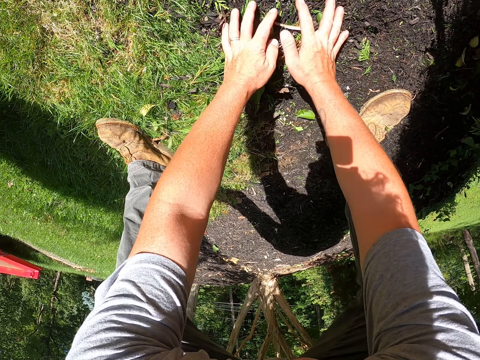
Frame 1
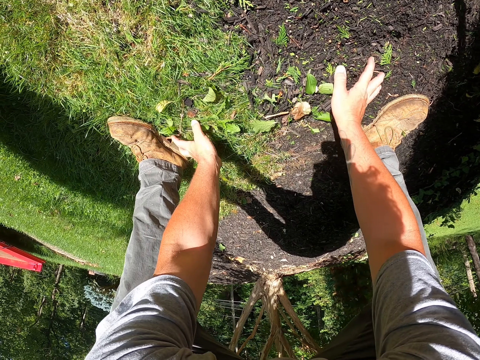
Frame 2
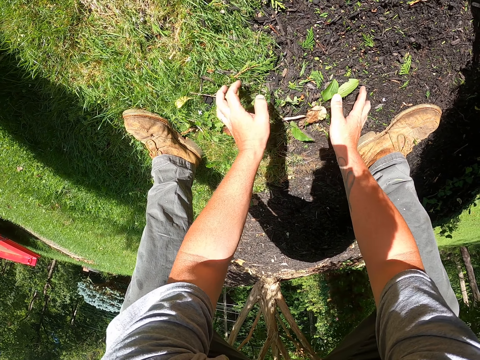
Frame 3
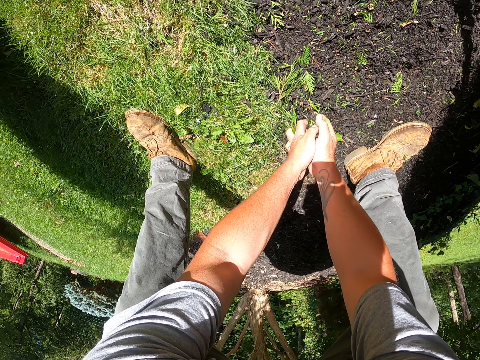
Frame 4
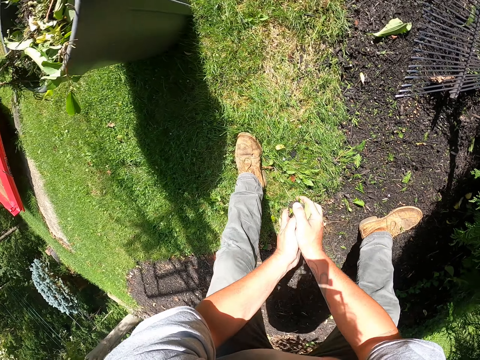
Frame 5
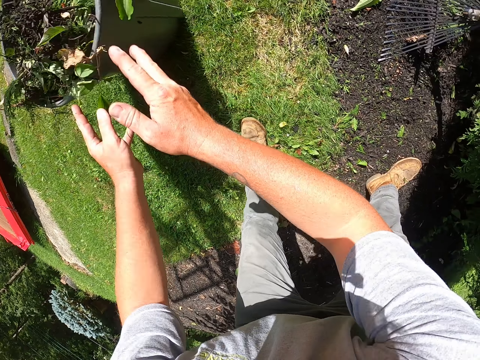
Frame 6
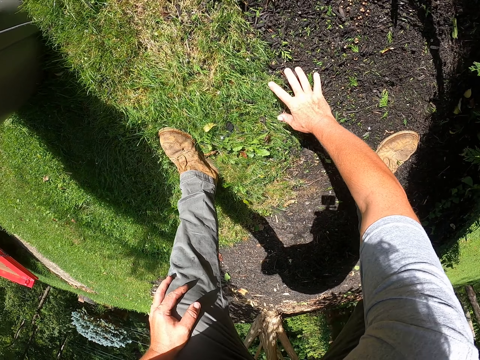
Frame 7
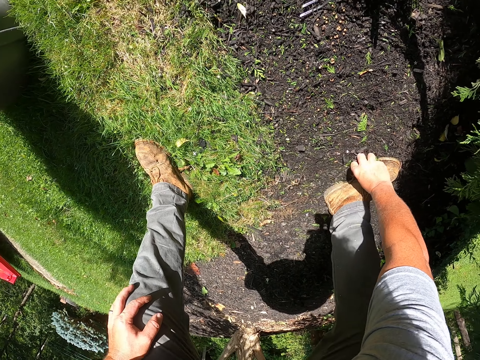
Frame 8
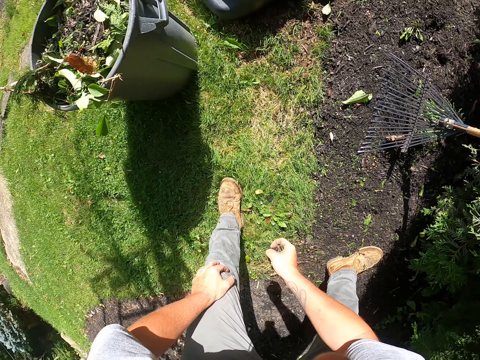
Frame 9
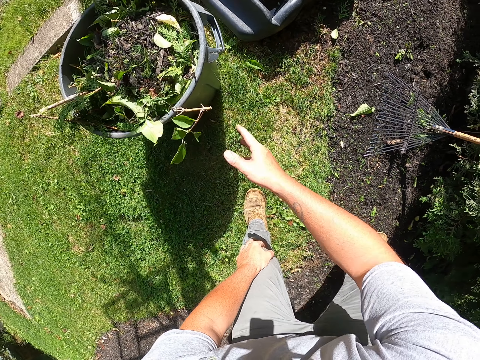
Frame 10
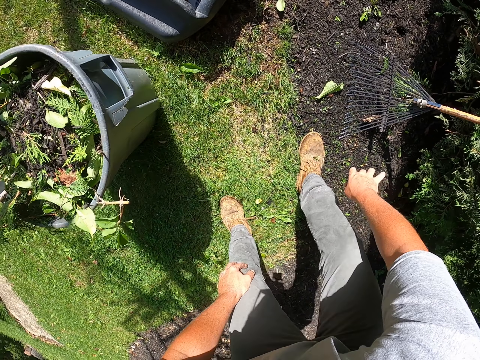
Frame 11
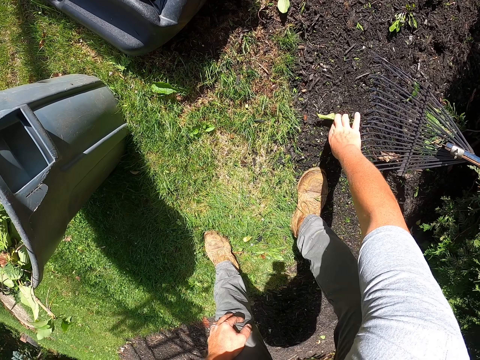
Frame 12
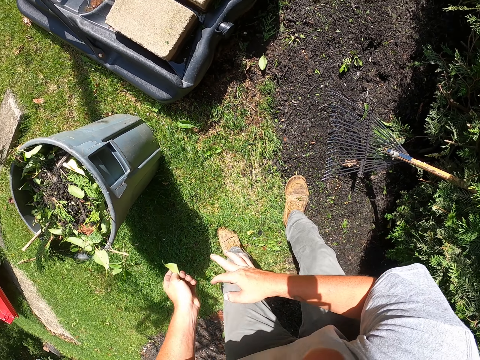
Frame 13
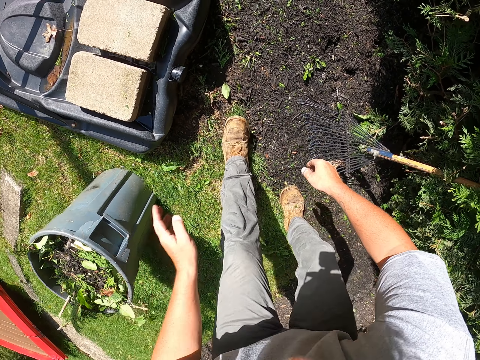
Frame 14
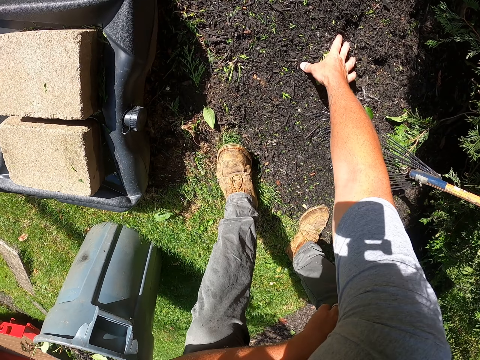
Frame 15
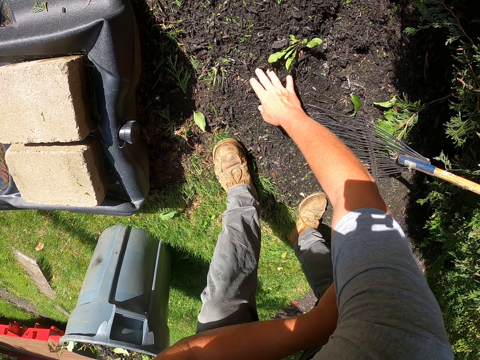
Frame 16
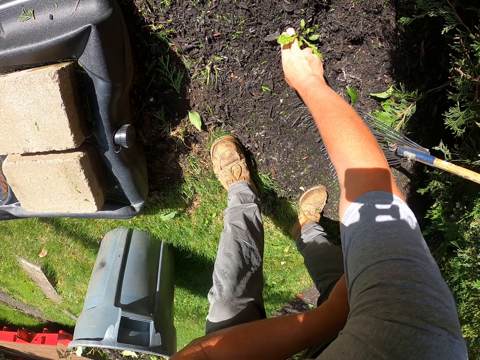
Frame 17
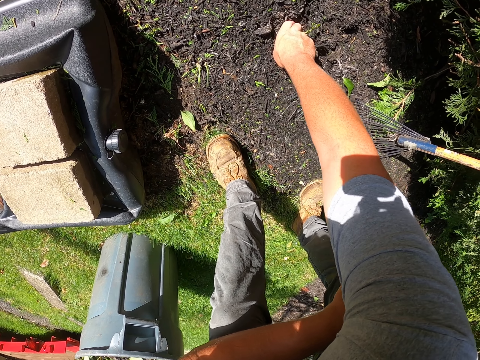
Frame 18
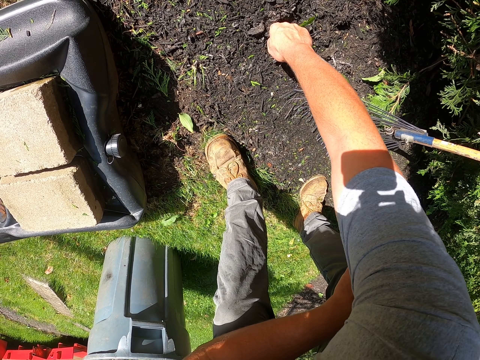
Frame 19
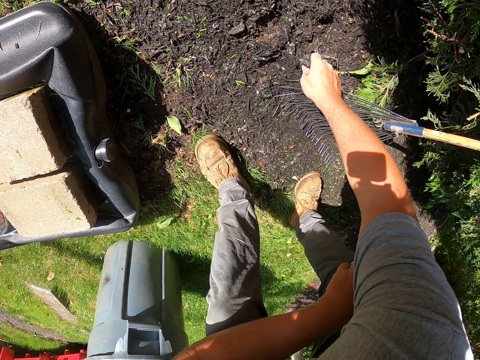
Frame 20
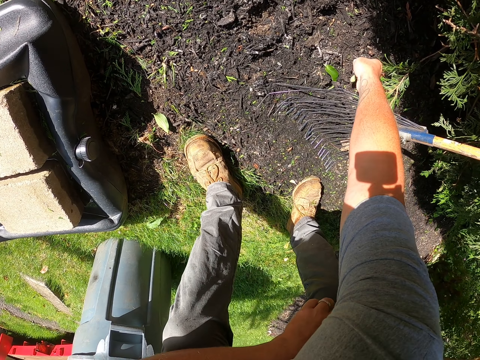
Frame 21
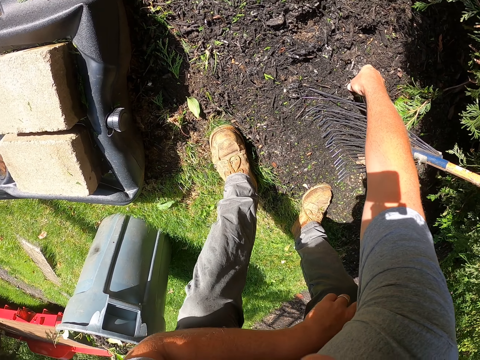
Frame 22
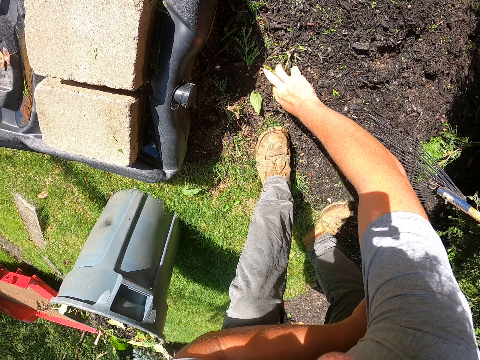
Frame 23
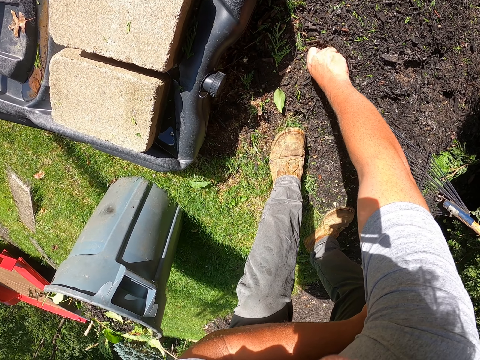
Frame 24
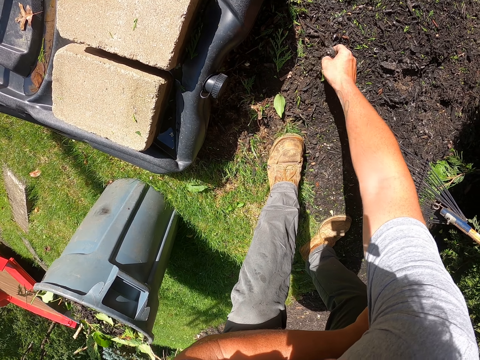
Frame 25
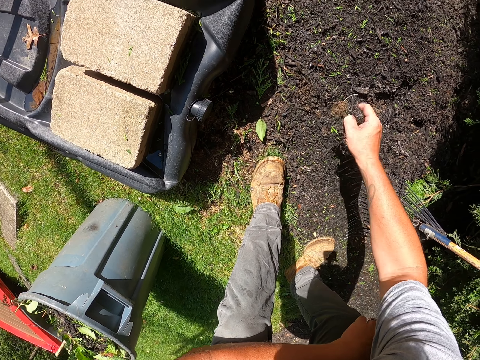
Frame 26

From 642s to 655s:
The camera wearer picks up the dirt with hands and throws the dirt in the litter bin bucket. They pick up the dirt with hands and throw the dirt in the litter bin bucket. They pick up a leaf. They collect the dirt. They throw the leaf. They put the dirt in the bucket. They collect the dirt. They prune the plant. They remove the plant on the ground.

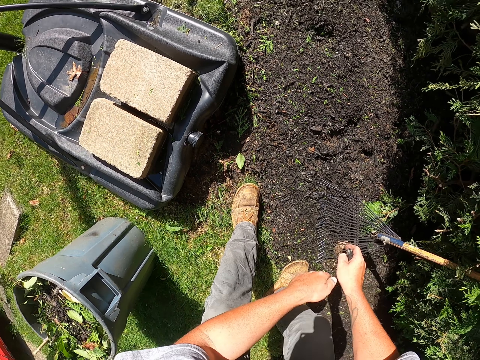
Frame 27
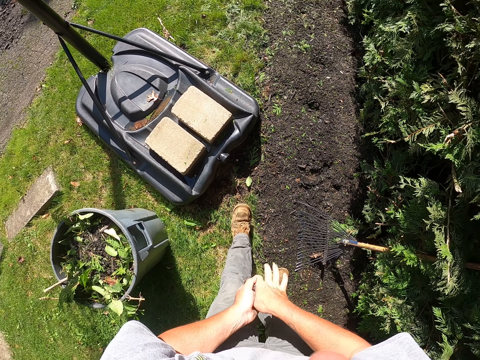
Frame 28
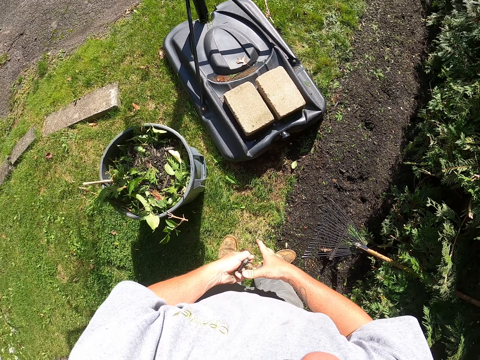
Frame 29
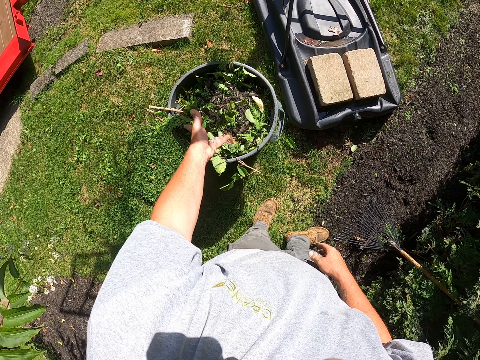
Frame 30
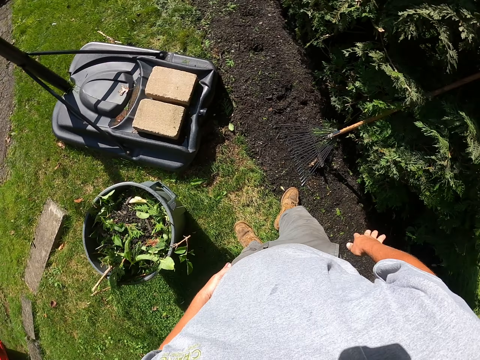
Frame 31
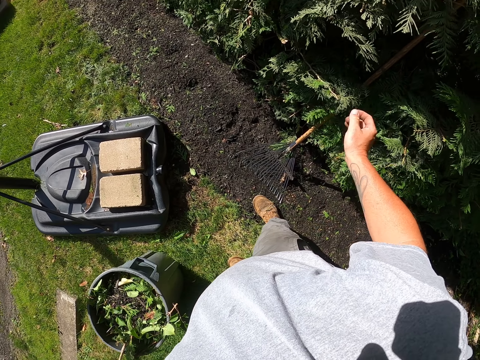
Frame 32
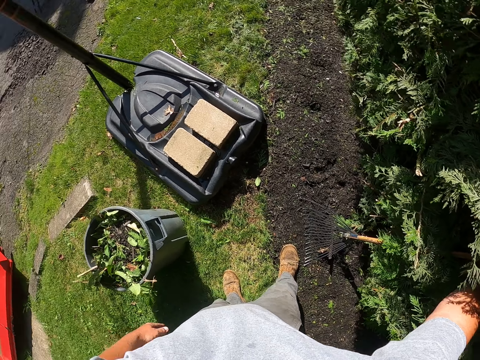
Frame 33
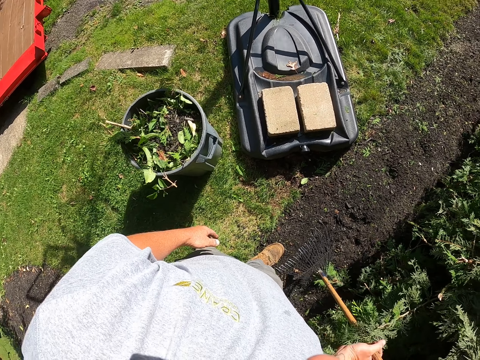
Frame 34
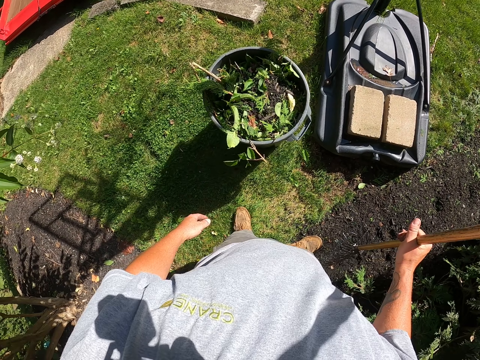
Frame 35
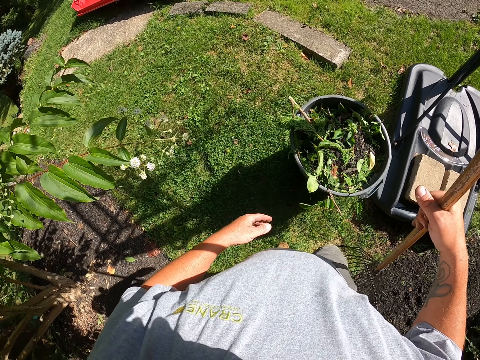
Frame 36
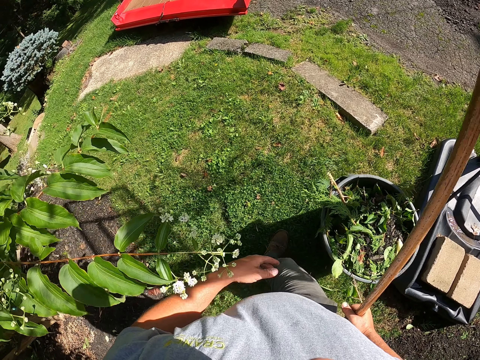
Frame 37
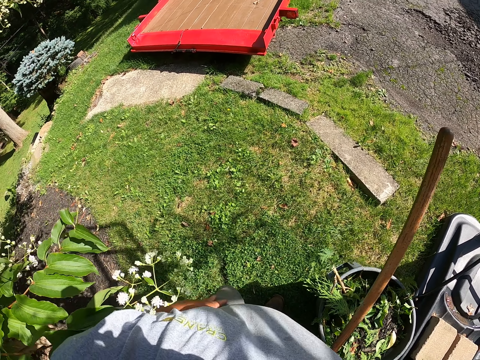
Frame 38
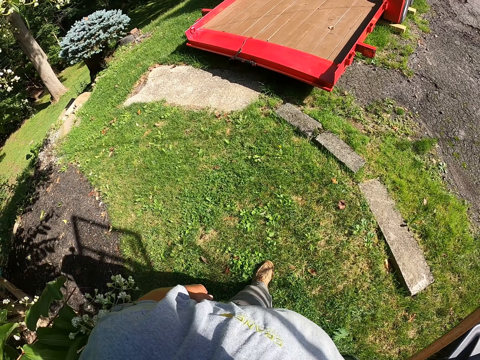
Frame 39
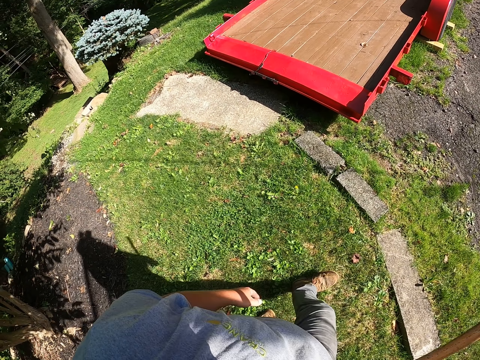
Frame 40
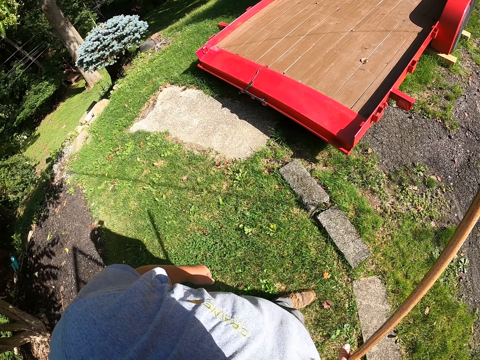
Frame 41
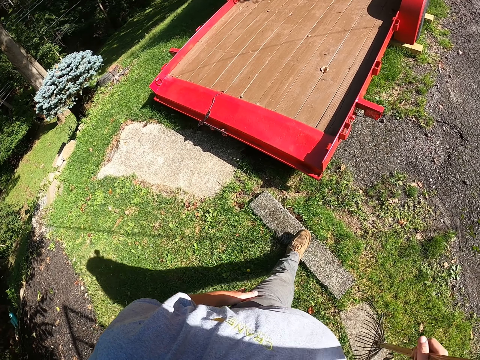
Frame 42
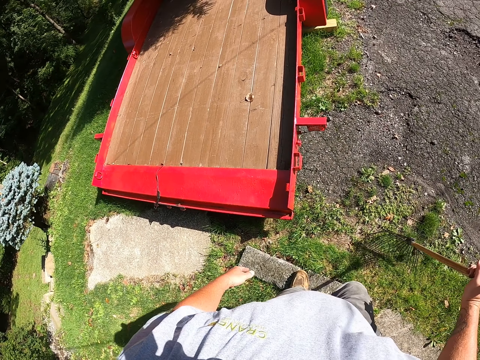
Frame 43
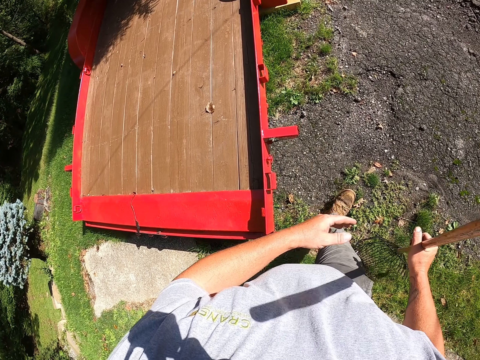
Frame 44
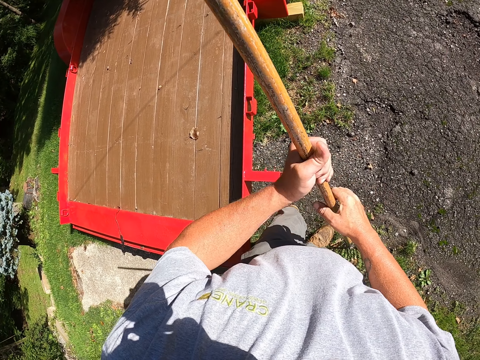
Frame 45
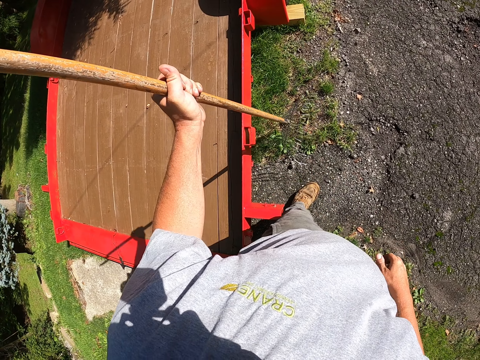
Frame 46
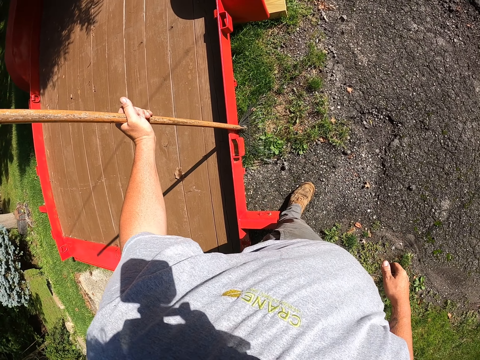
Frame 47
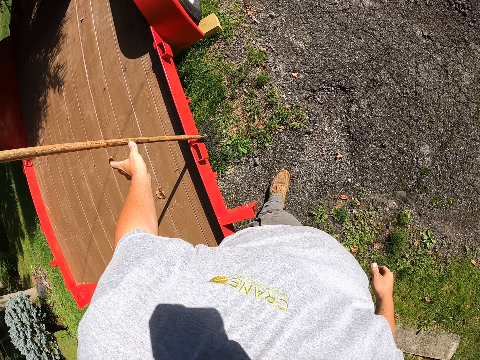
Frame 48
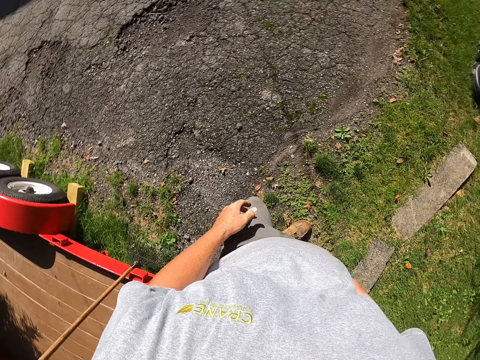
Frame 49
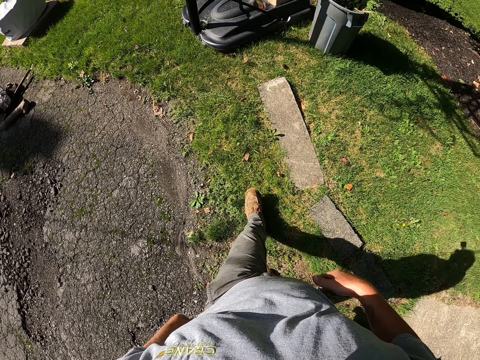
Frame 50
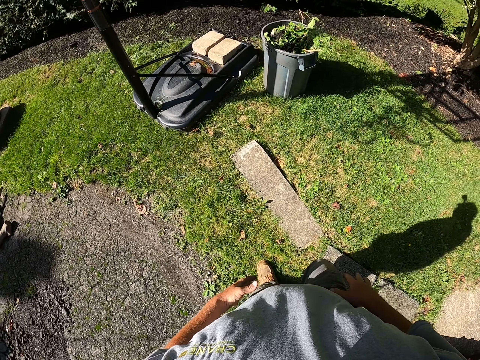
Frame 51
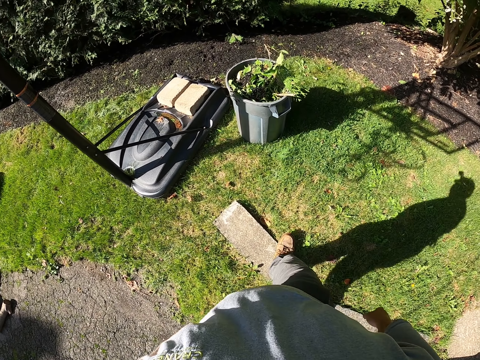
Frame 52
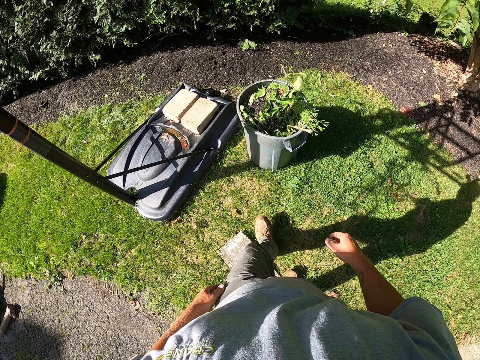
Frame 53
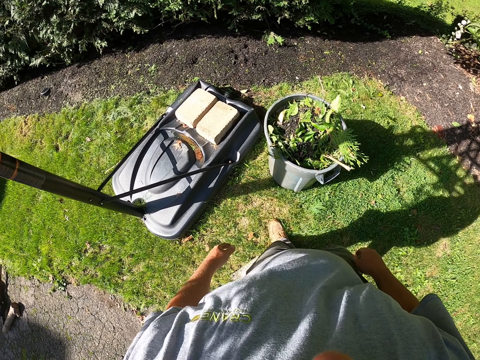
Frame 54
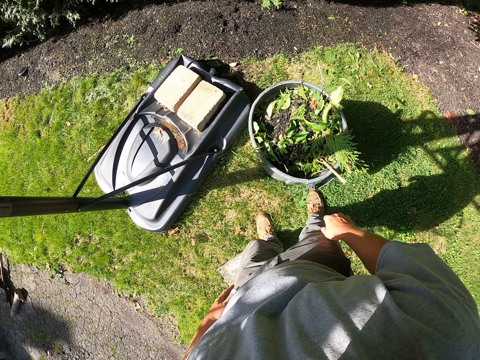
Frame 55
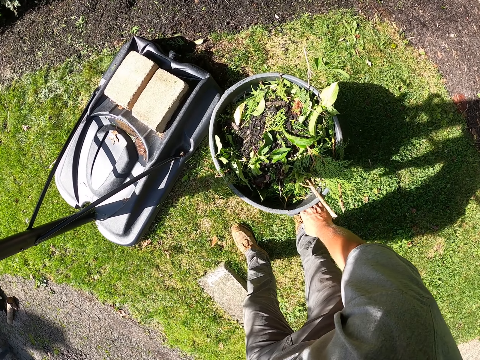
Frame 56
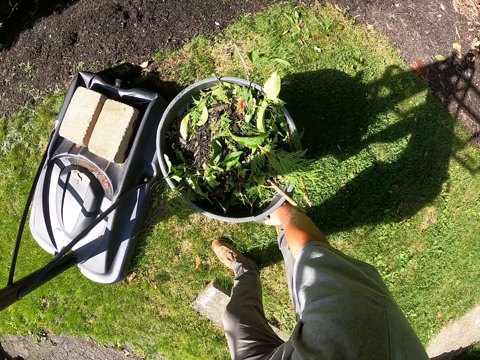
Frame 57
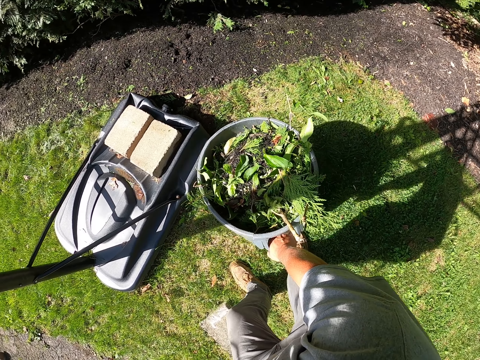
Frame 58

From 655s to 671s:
The camera wearer throws the dirt in the litter bin bucket and collects the dirt. They pick up the rake. They move around the field. They place the rake beside a truck. They move around the field. They walk towards the litter bin bucket. They lift the bucket.
